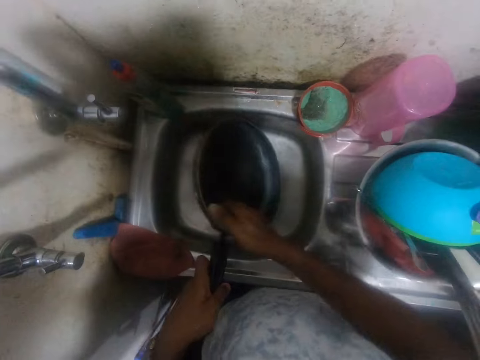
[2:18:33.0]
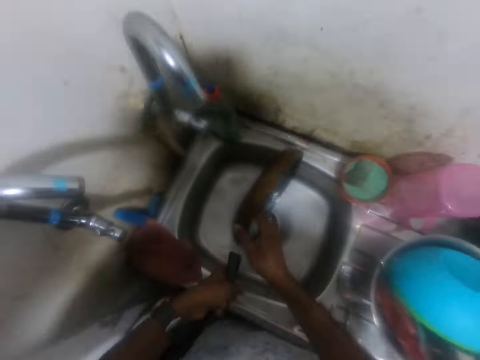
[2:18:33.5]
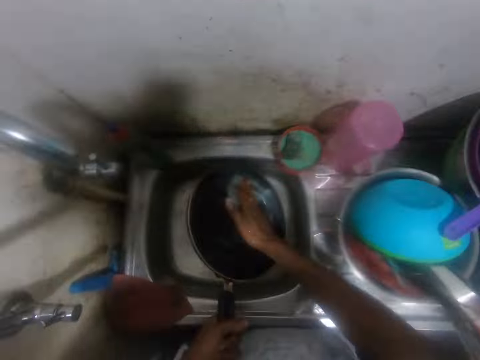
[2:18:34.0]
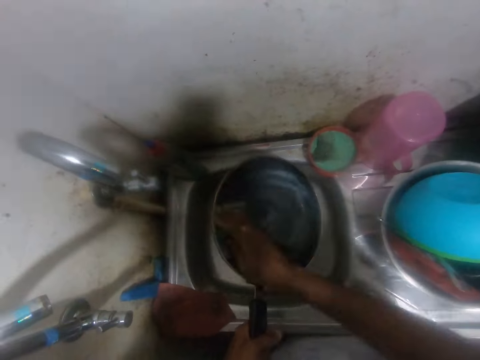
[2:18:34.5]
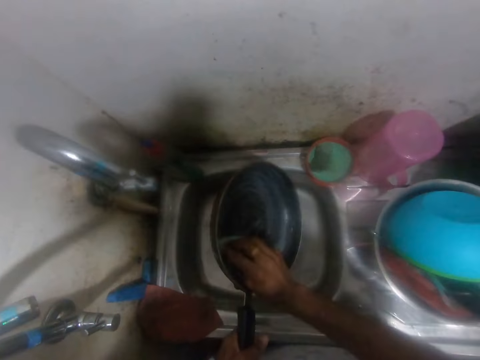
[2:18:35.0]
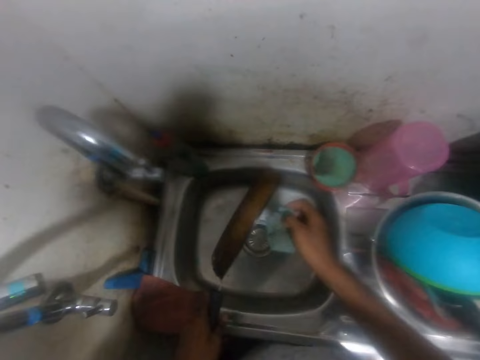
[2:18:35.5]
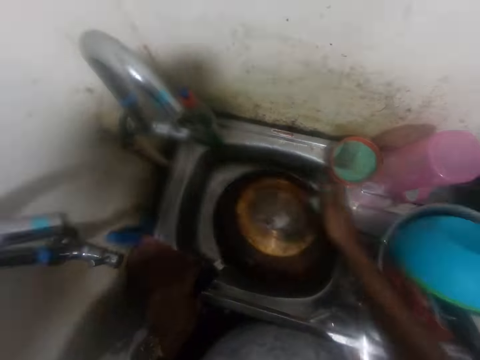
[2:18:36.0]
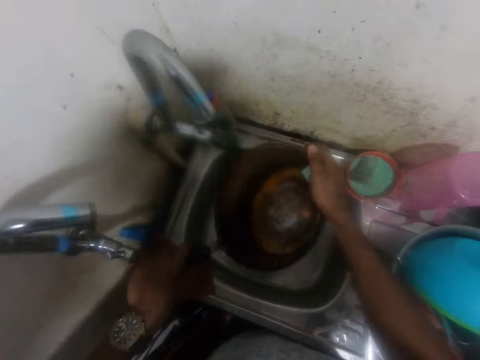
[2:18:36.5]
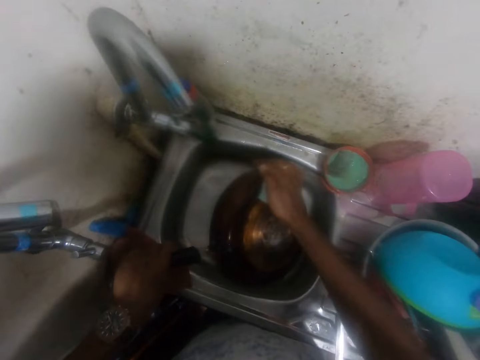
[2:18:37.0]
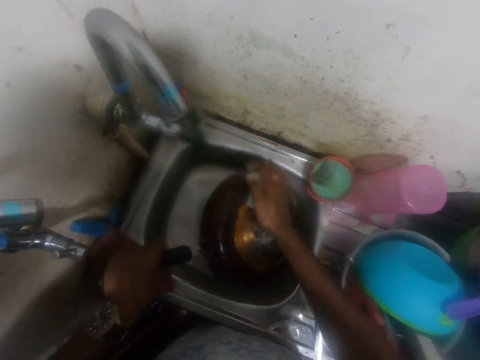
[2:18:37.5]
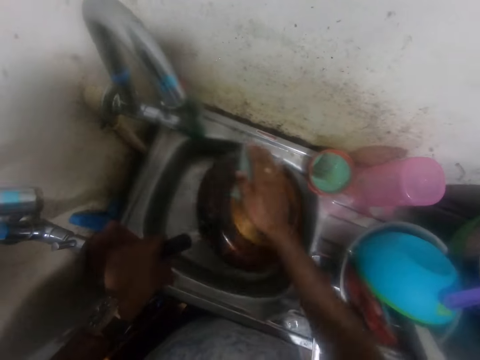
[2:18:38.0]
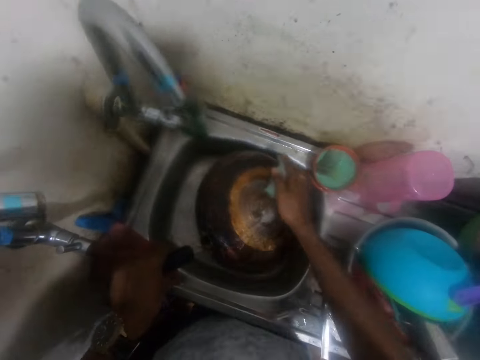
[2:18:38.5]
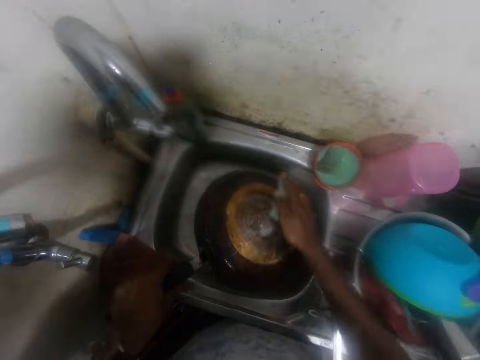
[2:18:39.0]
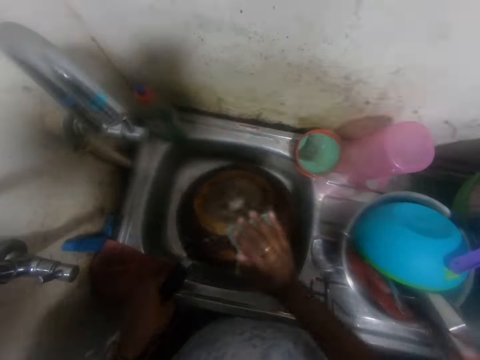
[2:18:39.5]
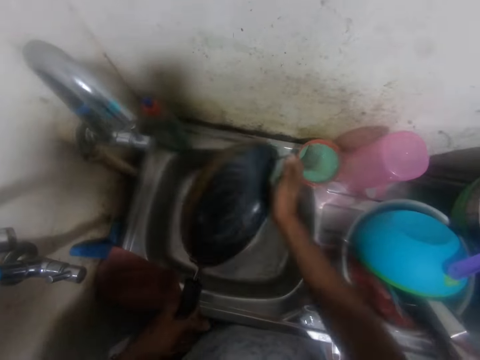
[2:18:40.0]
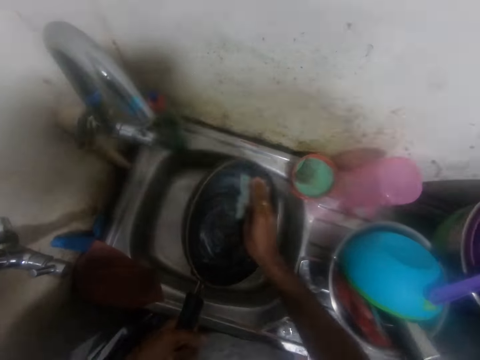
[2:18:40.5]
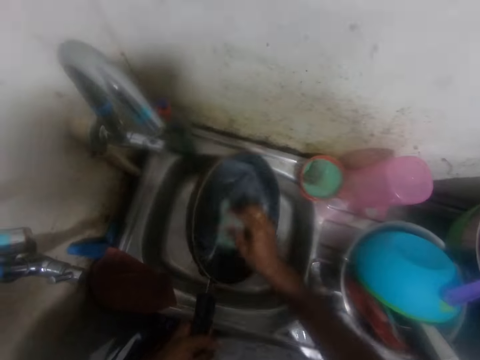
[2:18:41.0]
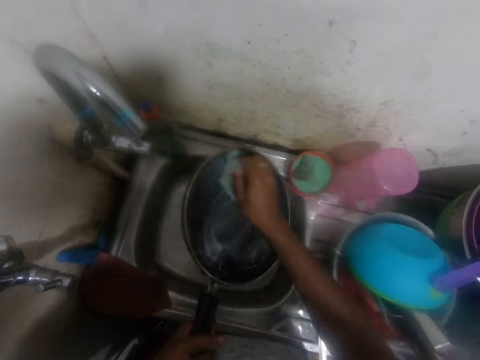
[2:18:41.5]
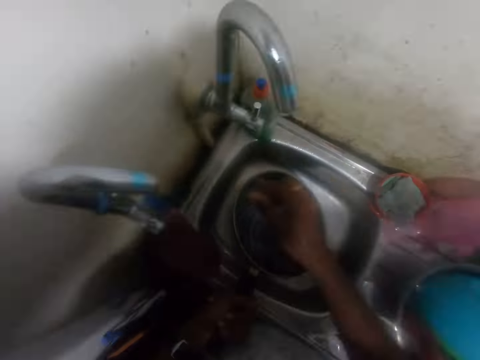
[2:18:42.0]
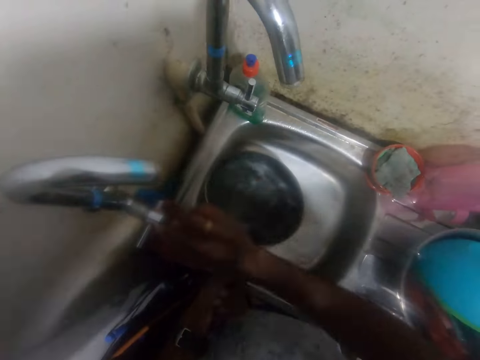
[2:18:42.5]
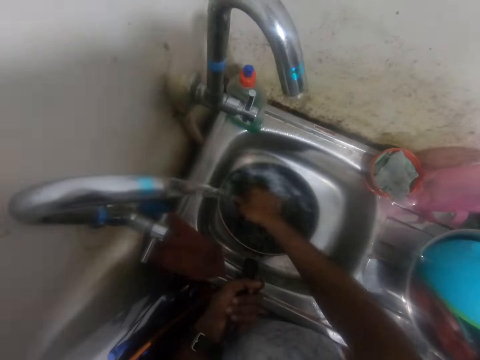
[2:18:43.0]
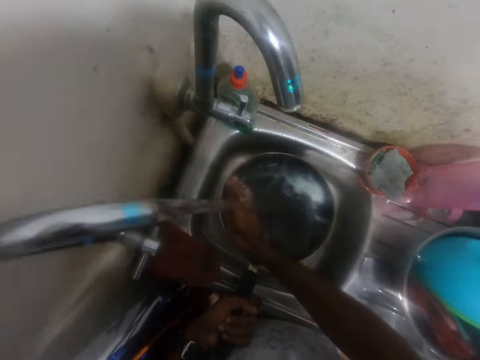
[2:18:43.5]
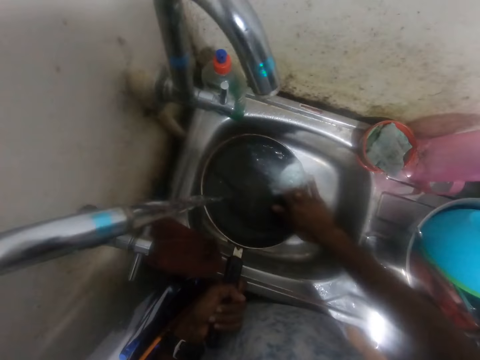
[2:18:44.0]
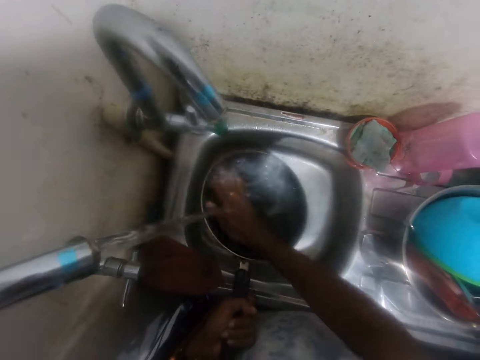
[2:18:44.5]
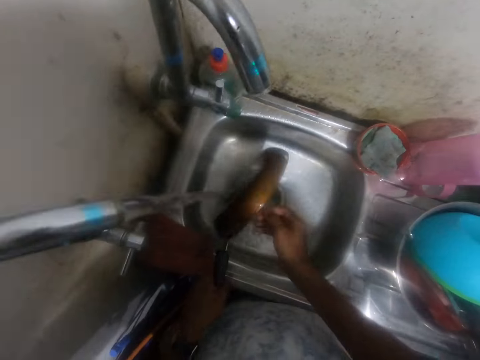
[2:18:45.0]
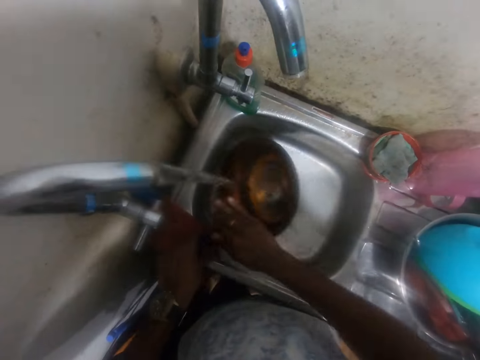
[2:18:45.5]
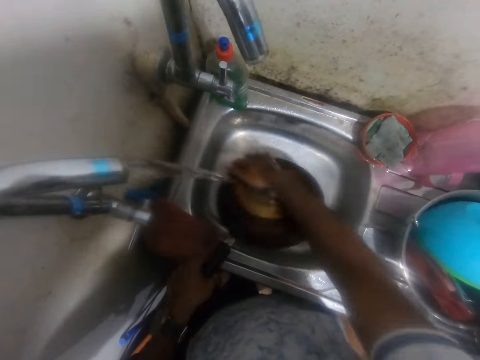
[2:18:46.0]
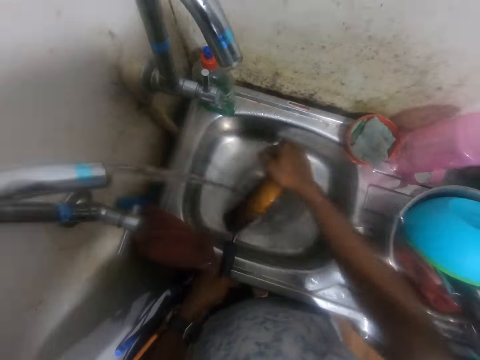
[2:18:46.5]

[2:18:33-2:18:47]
The camera wearer converses with a man. He cleans the cooking pot. He drops the sponge into the bowl with his right hand. He opens the tap with his right hand. He rinses the pan with water from the tap with his right hand.

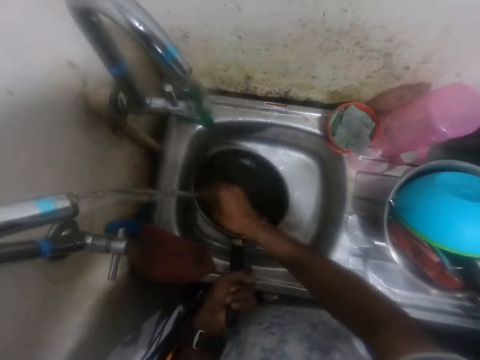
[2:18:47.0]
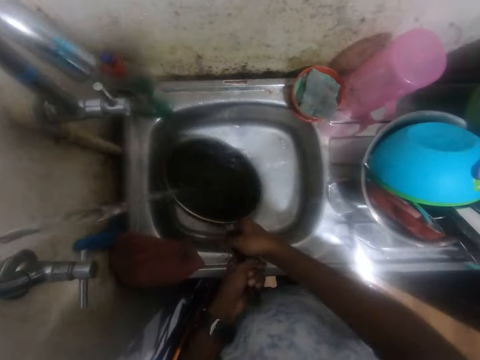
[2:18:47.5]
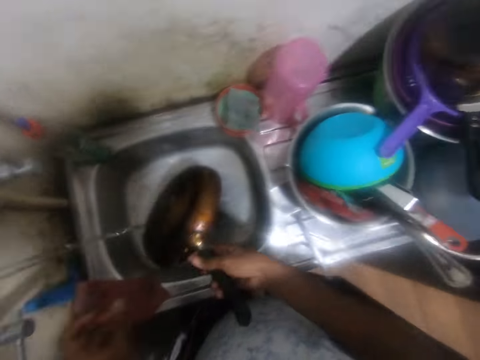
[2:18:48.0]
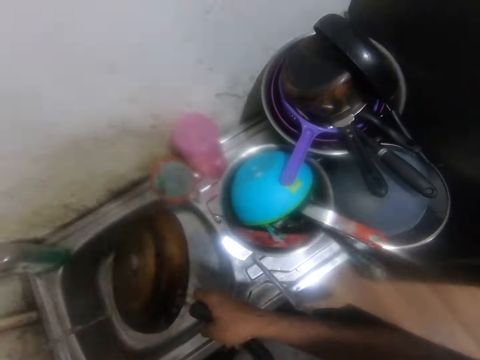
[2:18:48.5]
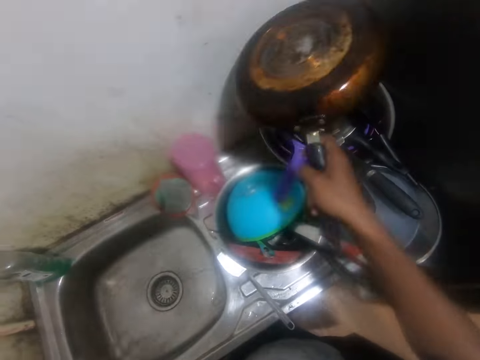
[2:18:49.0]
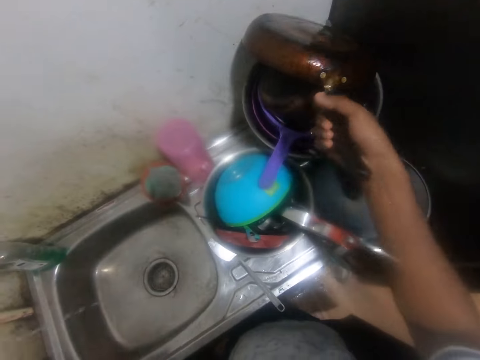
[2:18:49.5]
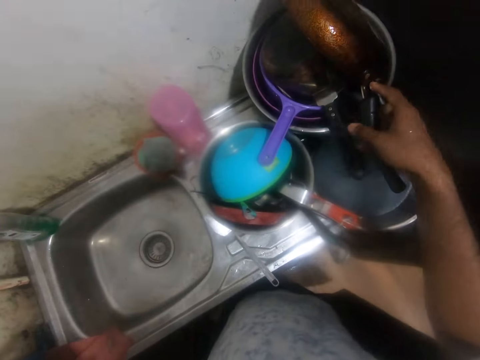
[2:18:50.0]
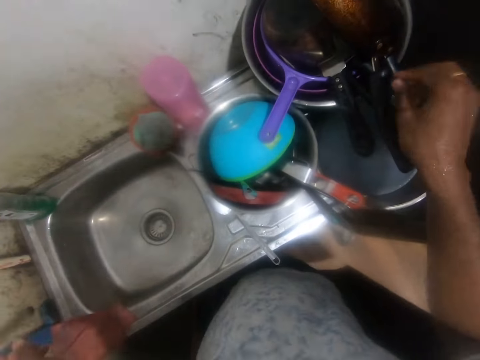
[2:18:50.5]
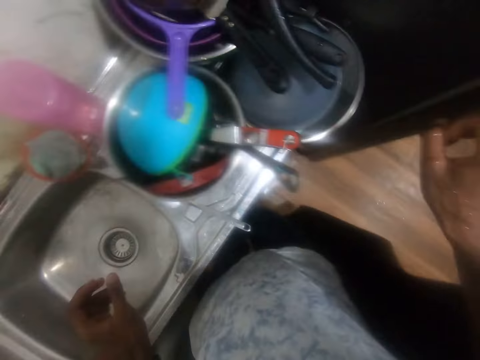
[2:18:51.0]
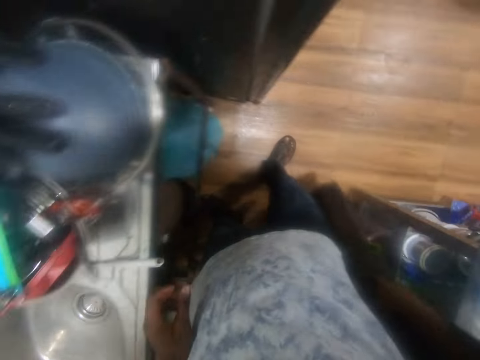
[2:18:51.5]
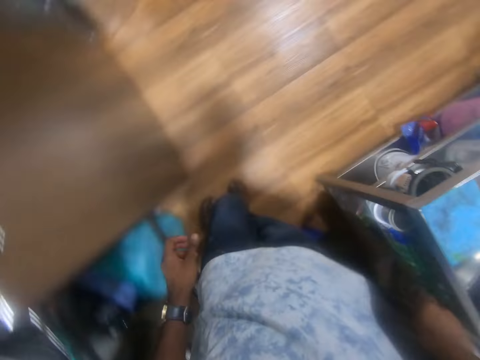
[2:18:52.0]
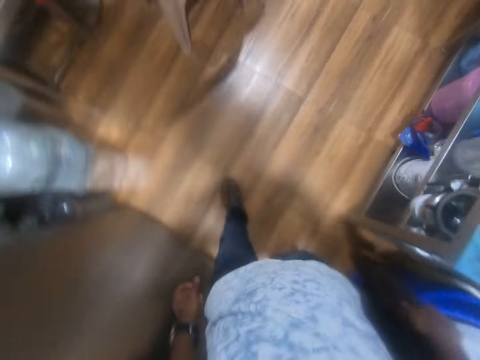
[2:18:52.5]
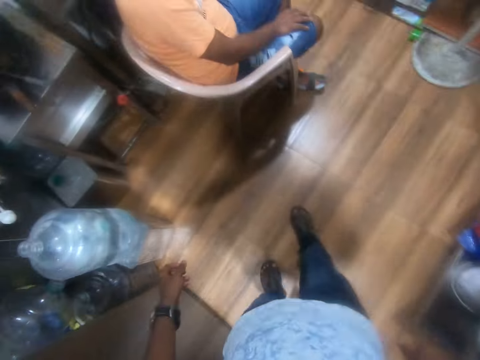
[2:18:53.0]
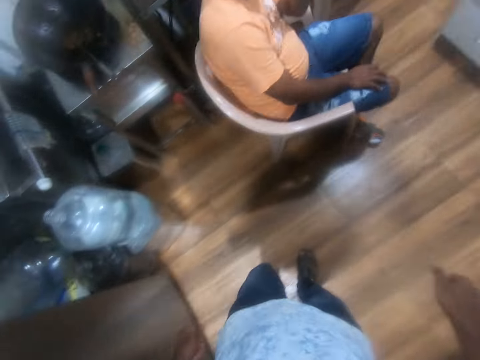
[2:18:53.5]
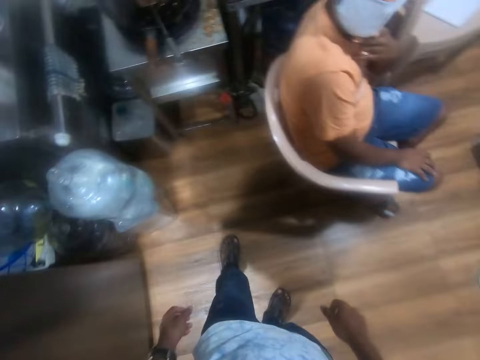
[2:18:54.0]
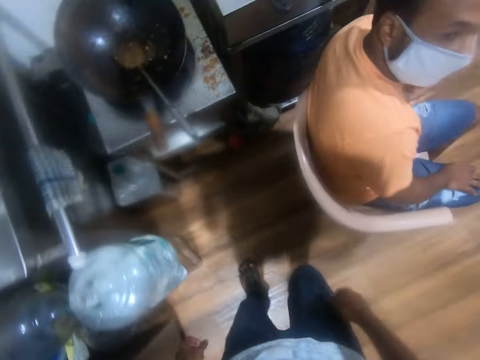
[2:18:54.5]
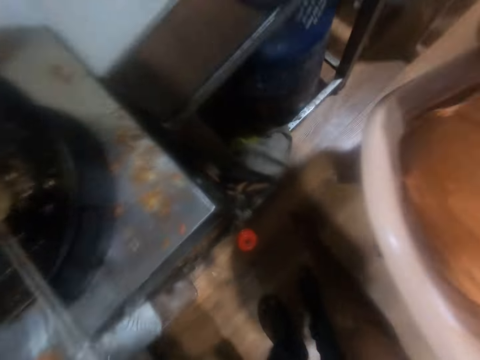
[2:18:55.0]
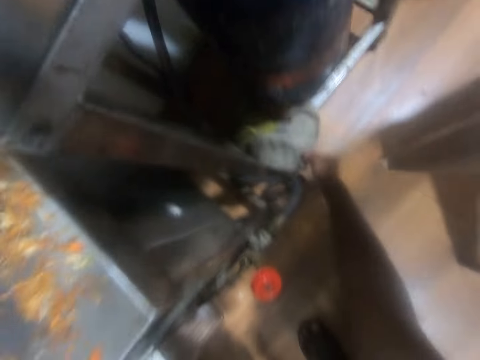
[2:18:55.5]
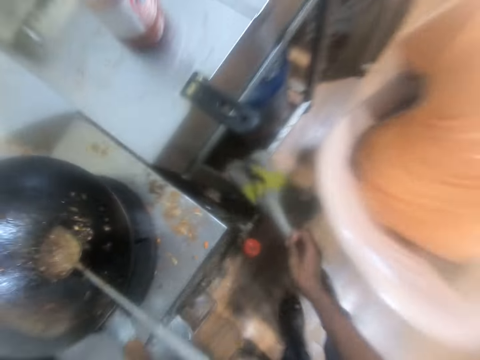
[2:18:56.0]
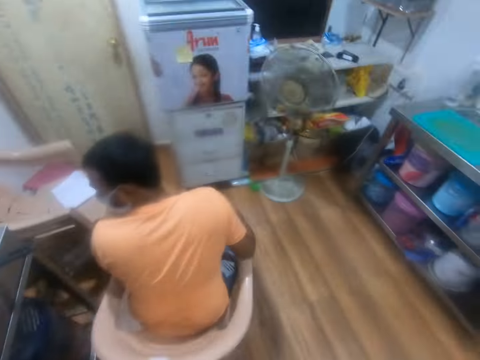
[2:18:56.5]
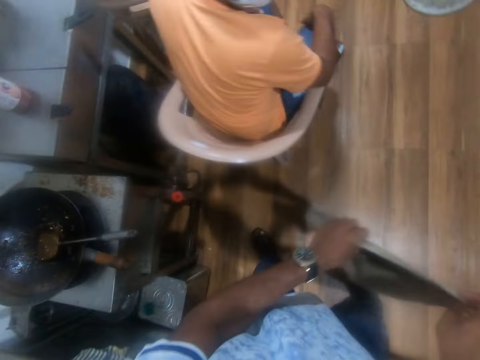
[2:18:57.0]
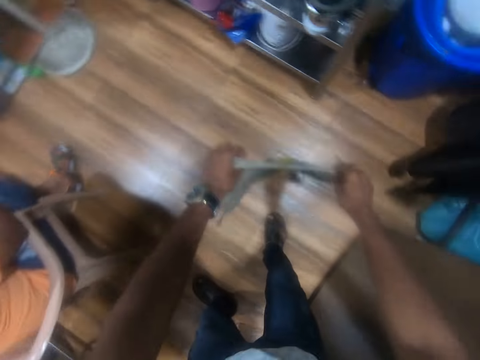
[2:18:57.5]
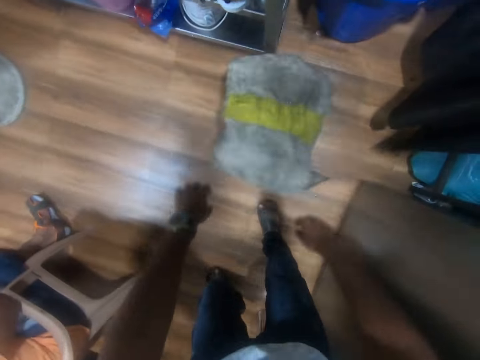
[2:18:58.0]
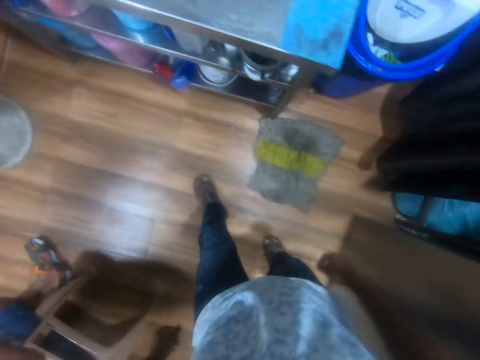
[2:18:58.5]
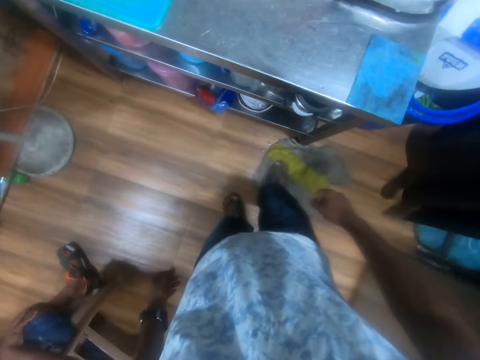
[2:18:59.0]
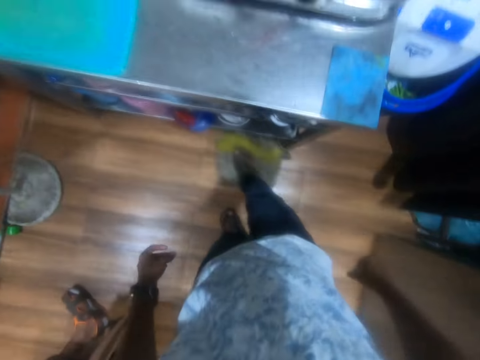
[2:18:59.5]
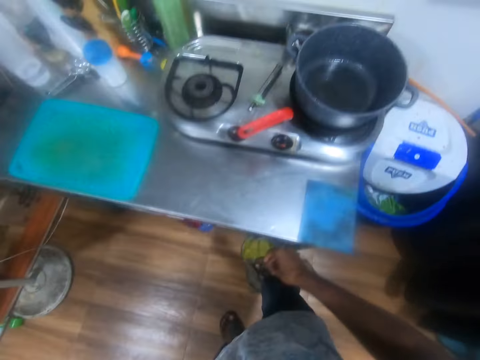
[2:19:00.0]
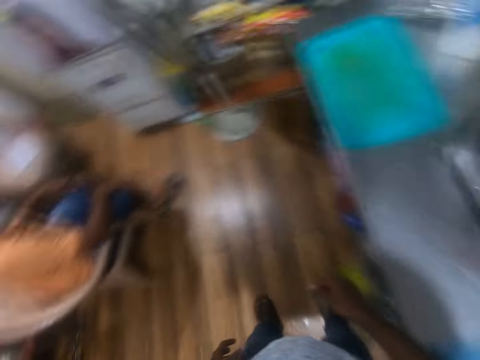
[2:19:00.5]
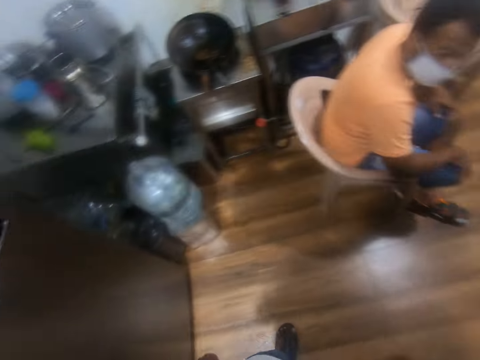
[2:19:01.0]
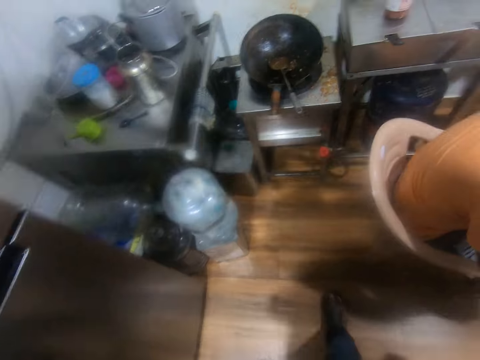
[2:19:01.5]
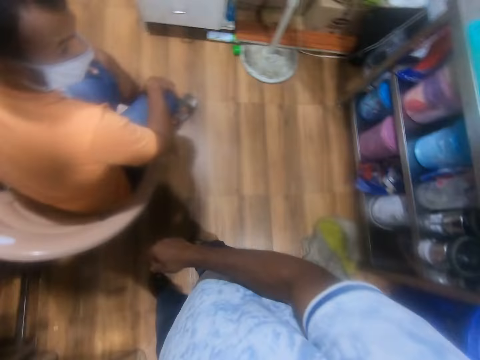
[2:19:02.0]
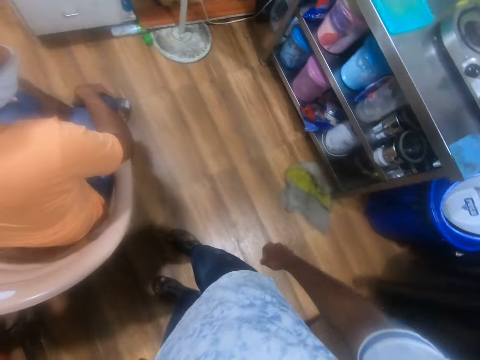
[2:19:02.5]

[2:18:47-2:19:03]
The camera wearer passes the pan from his left hand to his right hand. He drops the pan on some pans with his right hand. He closes the tap with his left hand. He moves the curtain with his right hand. He picks a rag from a table stand with his right hand. He spreads the rag on the floor with both hands. He cleans the floor with the rag with his right leg.
